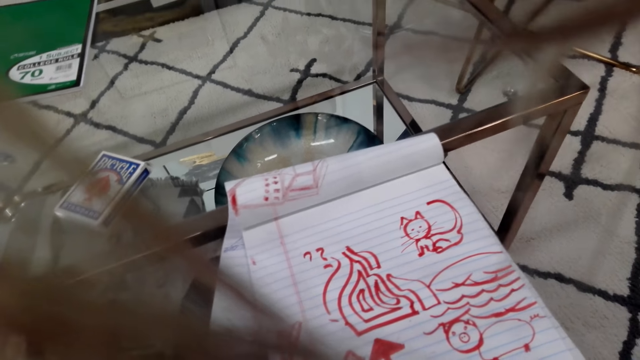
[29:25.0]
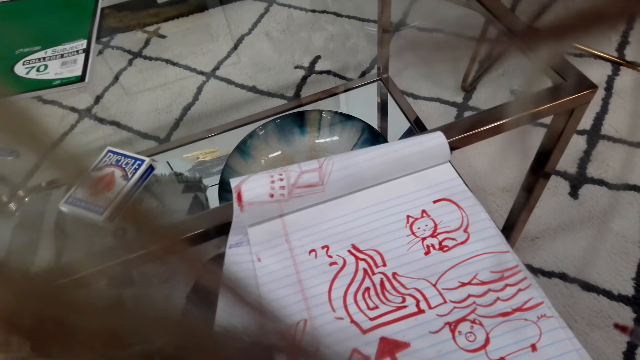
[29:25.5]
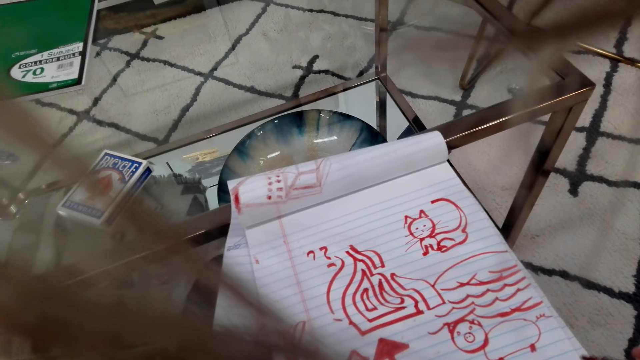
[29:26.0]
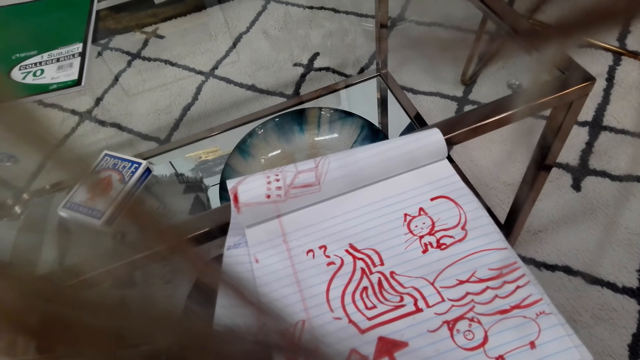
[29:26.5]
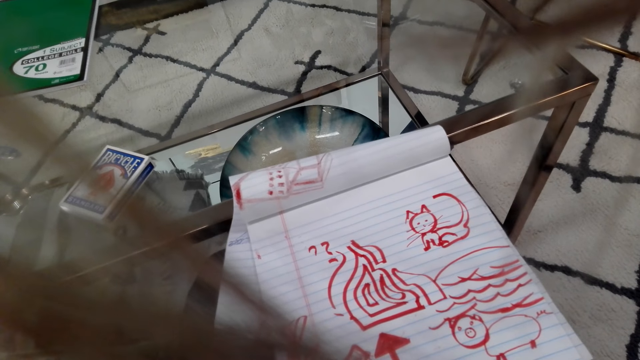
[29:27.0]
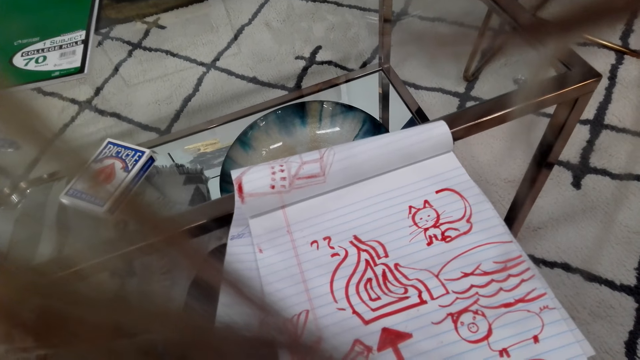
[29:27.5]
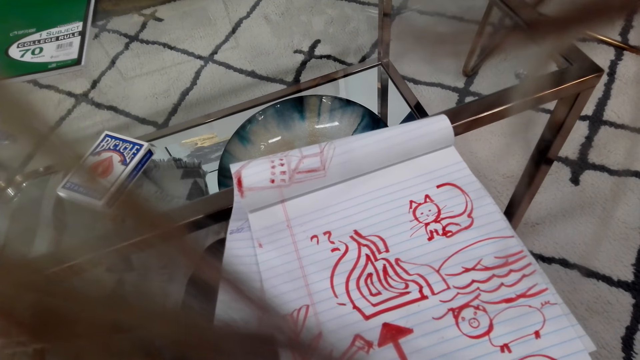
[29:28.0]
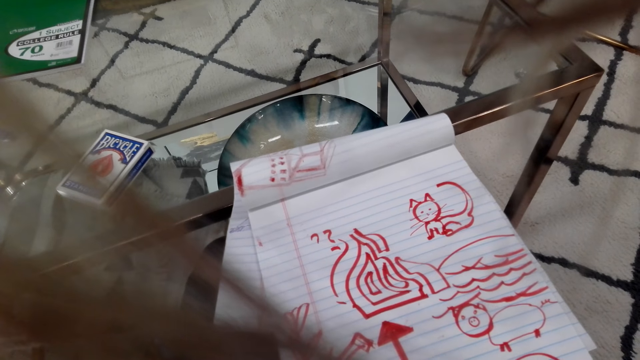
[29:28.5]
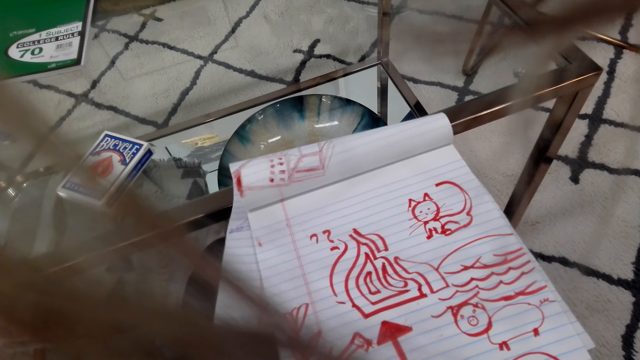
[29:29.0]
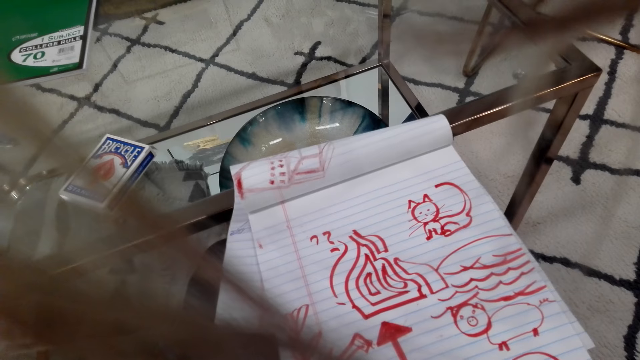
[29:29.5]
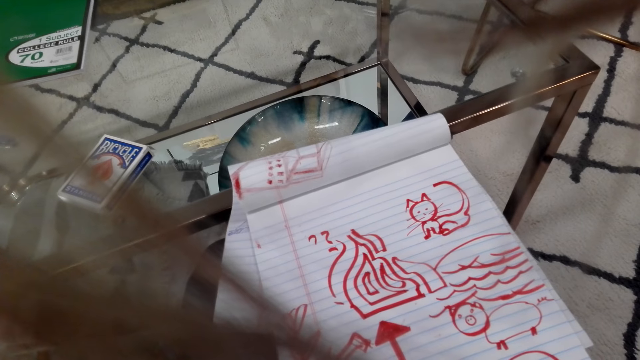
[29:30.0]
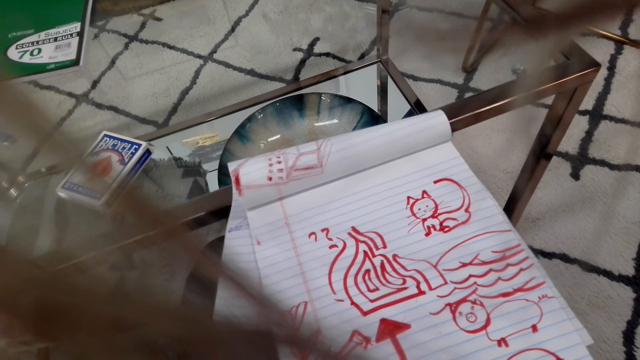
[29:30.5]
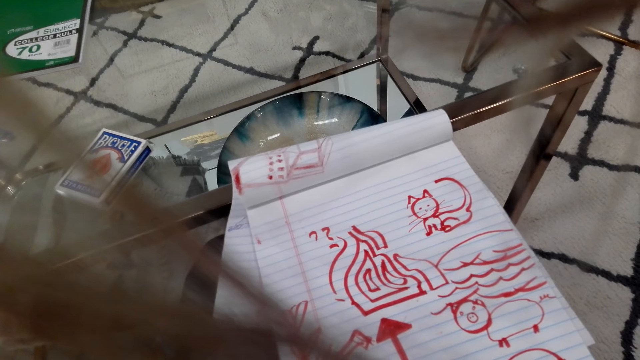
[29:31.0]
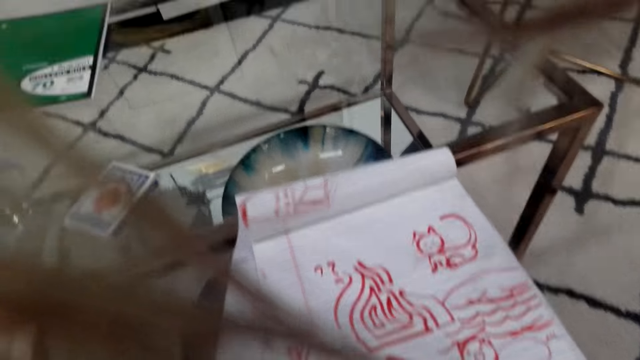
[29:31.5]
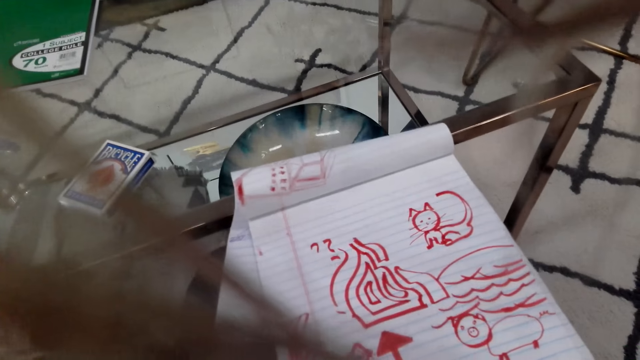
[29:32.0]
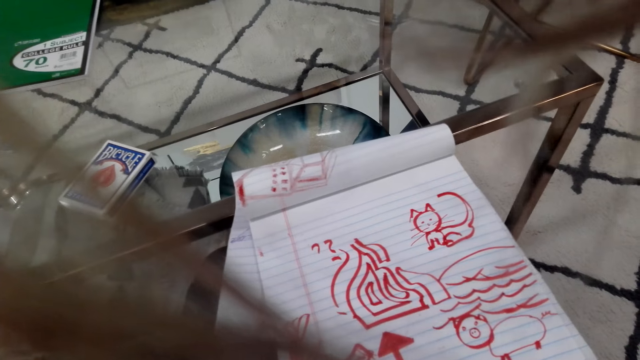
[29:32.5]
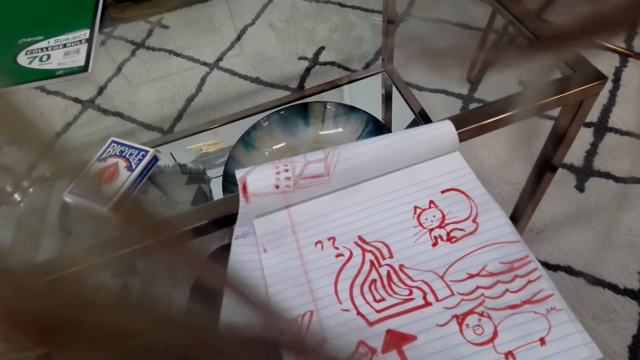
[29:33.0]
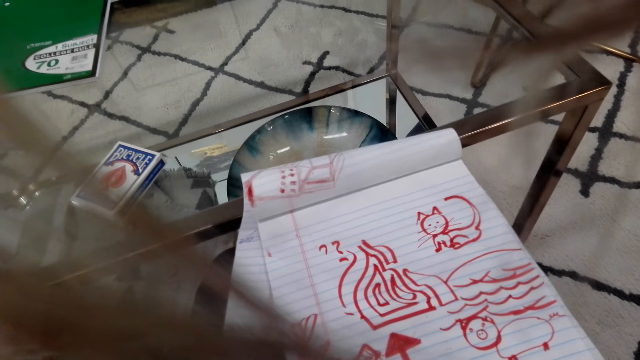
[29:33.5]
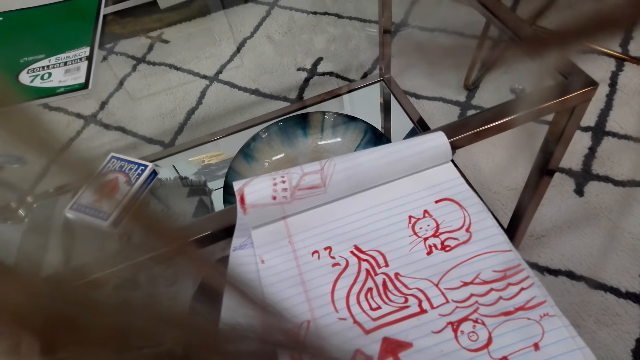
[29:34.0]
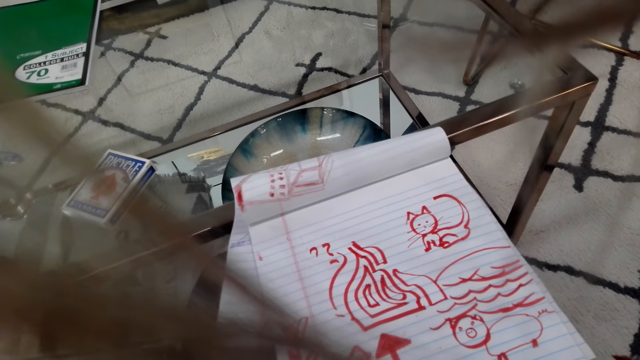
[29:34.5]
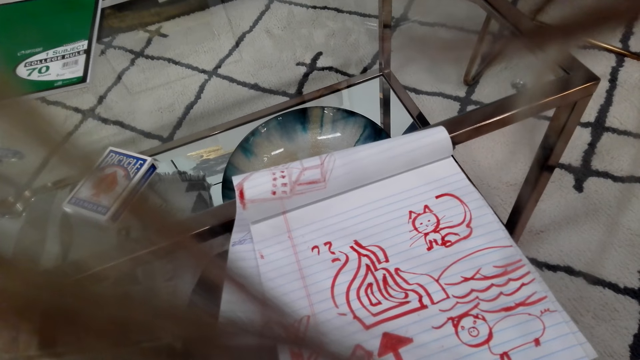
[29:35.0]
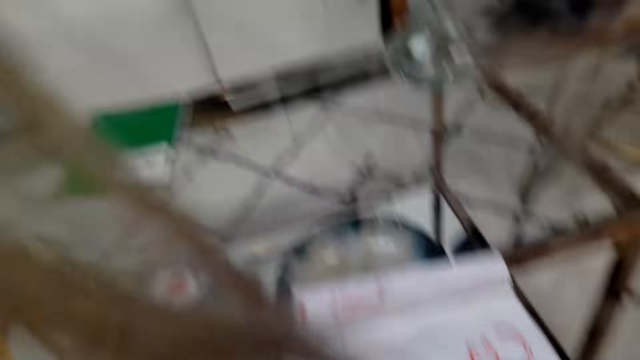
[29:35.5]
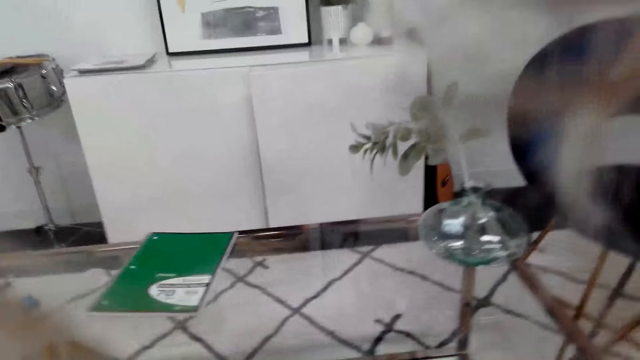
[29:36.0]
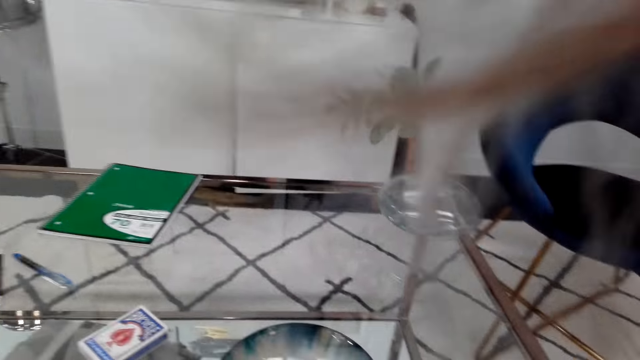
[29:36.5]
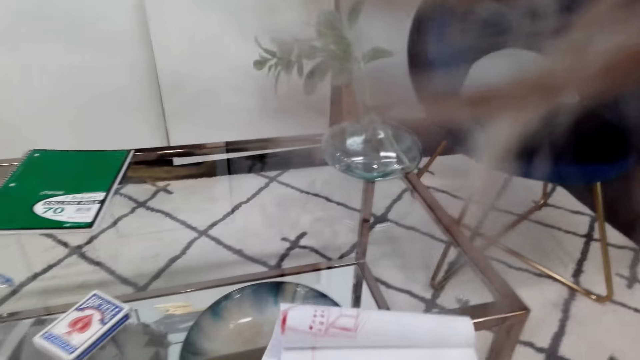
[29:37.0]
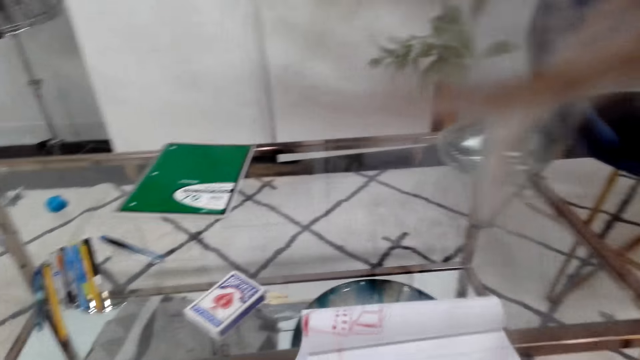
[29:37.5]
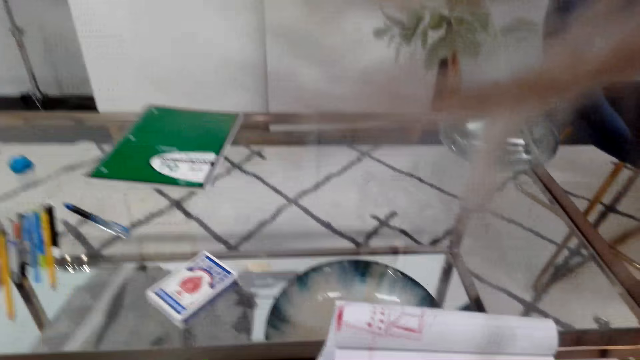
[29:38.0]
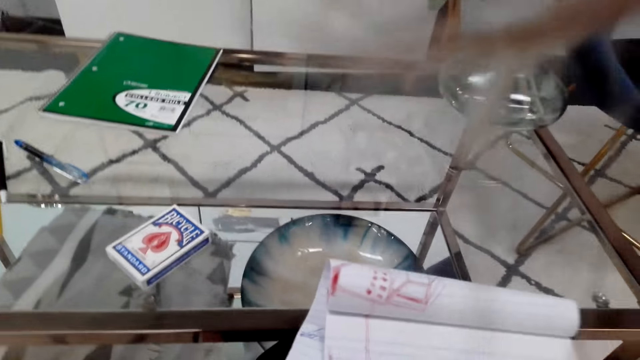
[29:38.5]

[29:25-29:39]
The camera wearer stares at the book. They converse. They stare at the book. They talk on the phone.

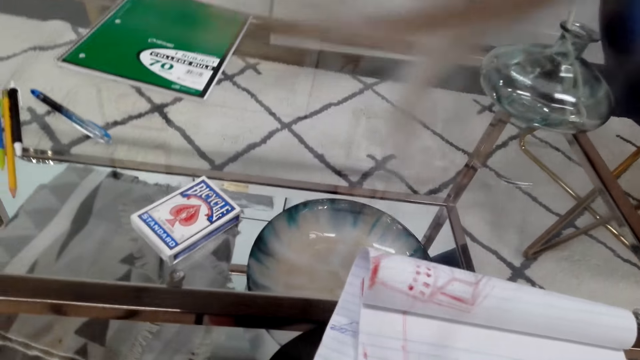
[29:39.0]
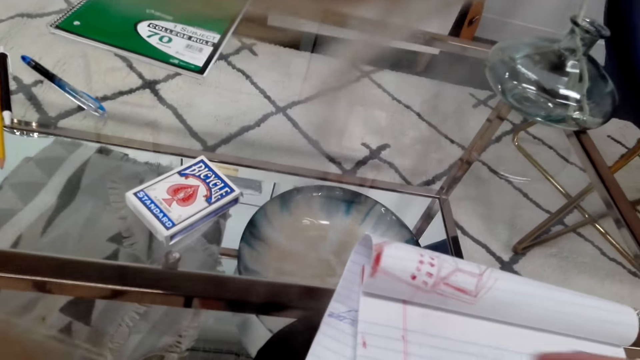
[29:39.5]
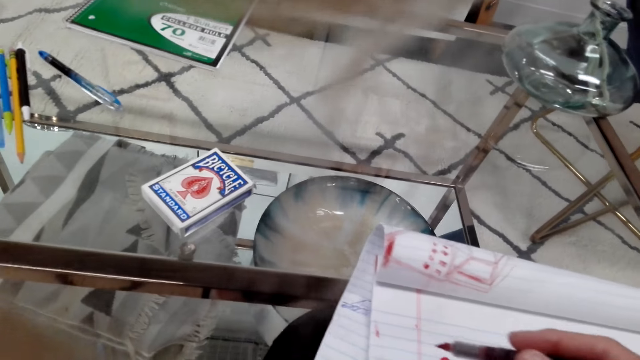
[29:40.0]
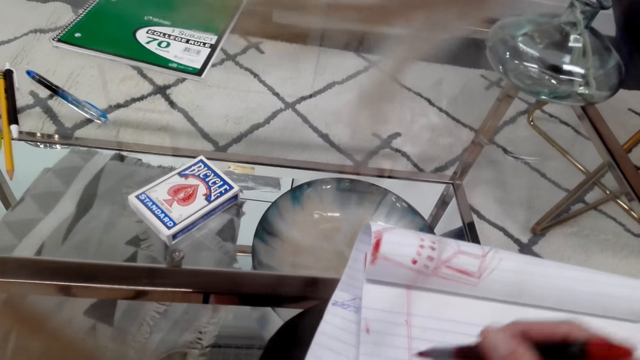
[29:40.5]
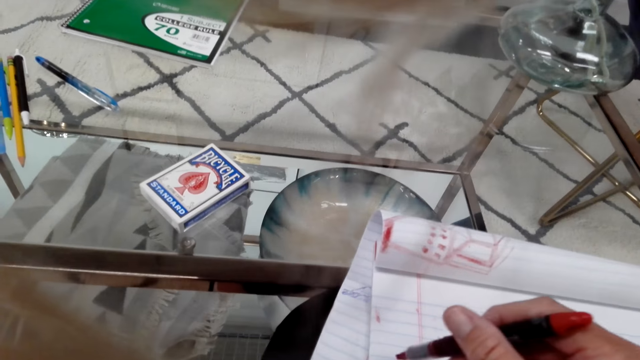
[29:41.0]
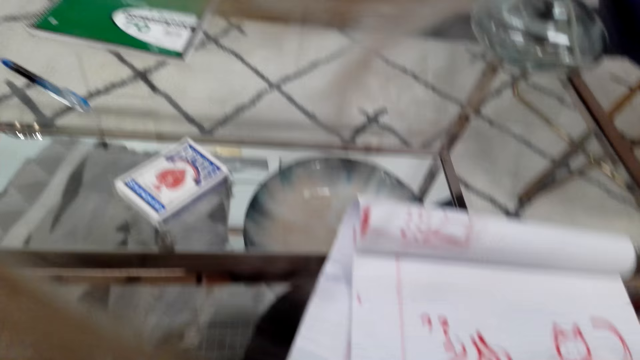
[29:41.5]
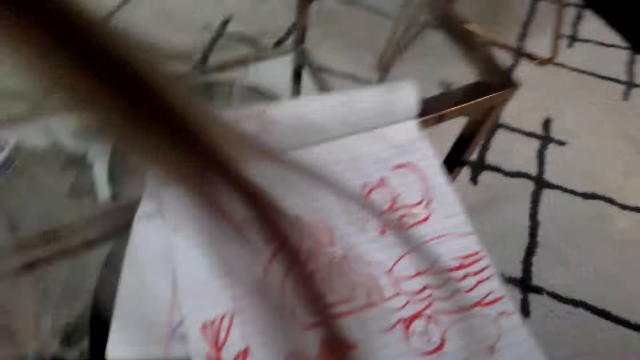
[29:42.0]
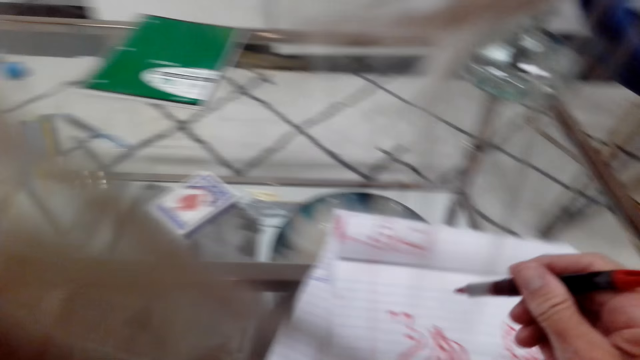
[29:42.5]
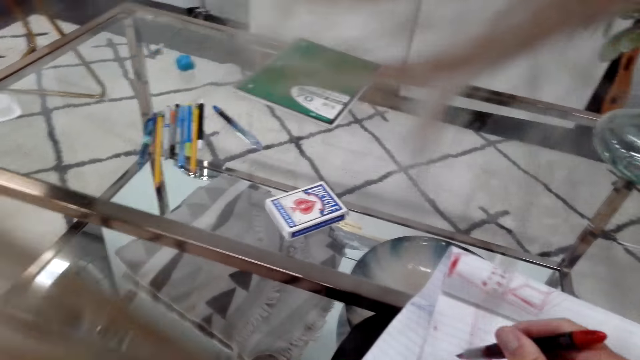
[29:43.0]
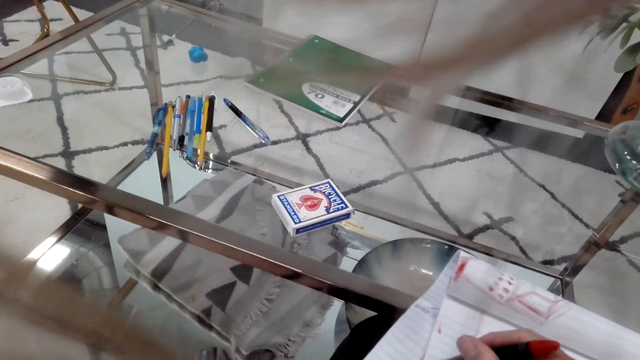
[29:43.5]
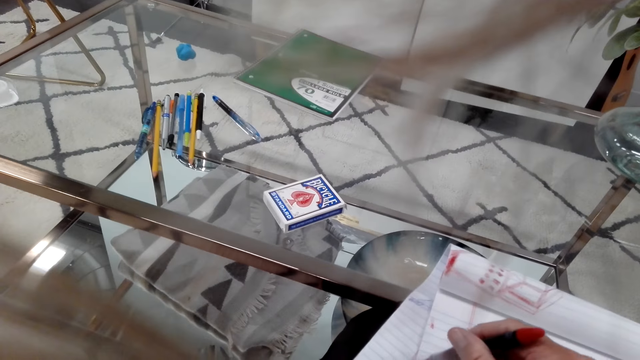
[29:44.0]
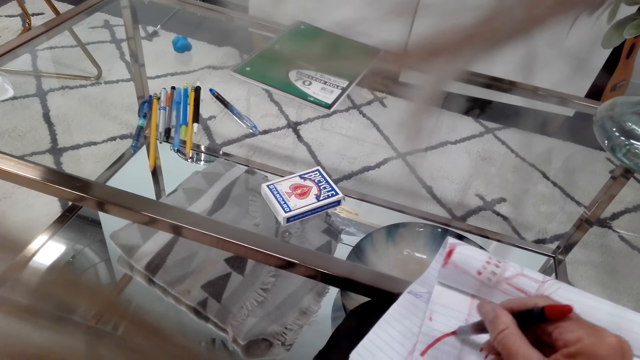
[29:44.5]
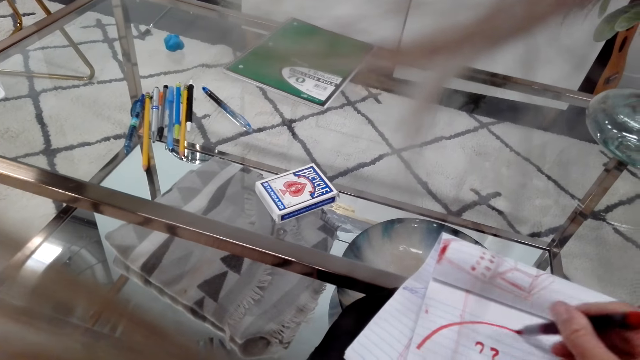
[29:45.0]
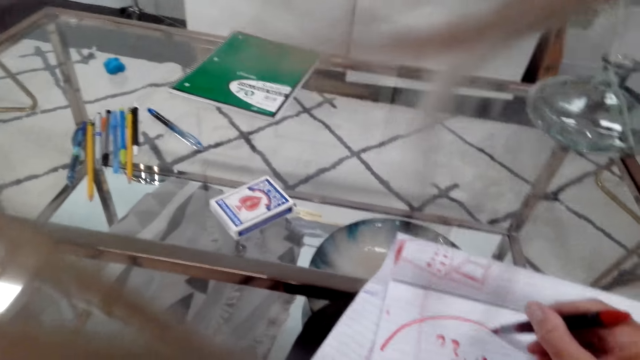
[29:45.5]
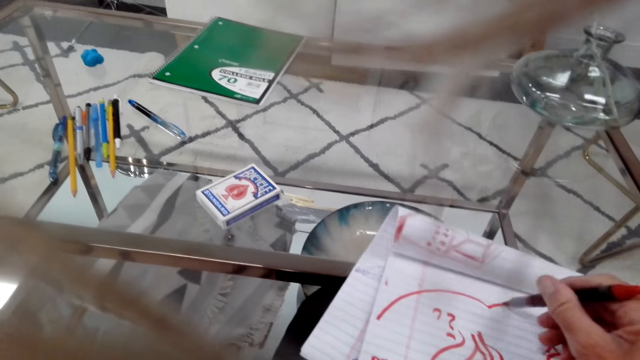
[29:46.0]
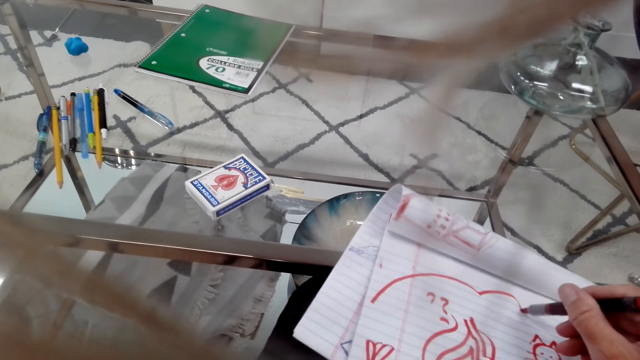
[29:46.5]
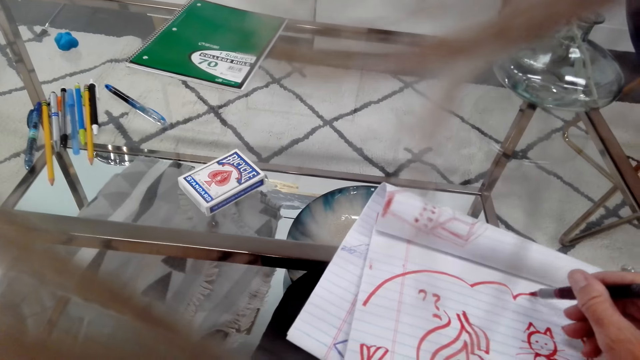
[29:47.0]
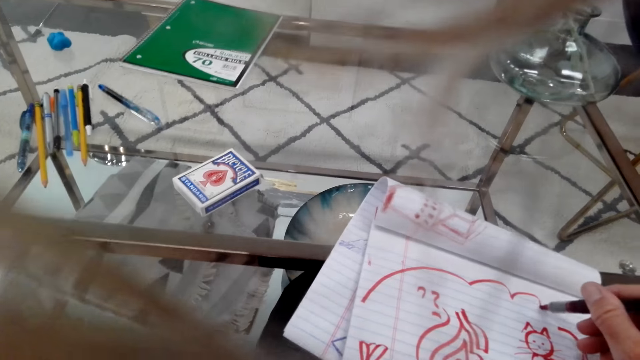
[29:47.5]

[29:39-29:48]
The camera wearer draws on the book. They converse. They draw on the book.
